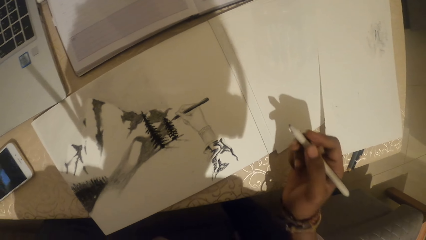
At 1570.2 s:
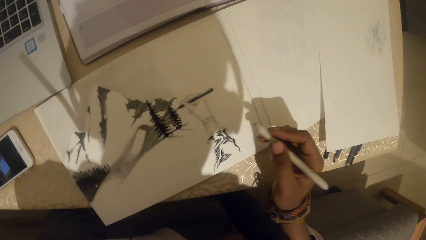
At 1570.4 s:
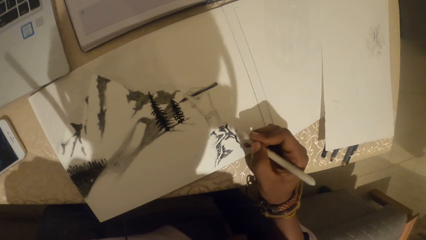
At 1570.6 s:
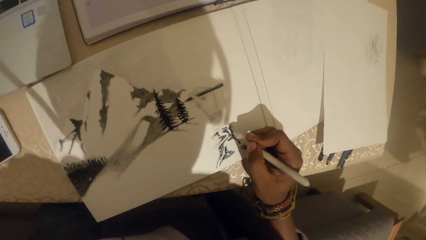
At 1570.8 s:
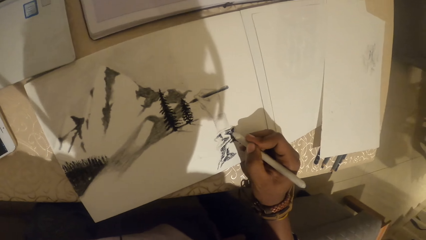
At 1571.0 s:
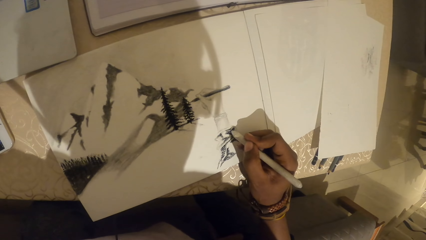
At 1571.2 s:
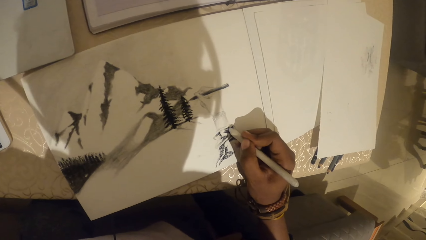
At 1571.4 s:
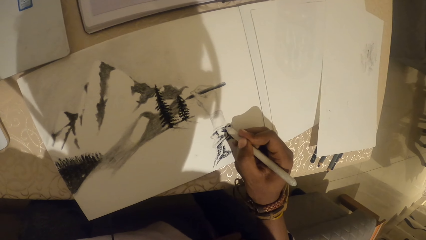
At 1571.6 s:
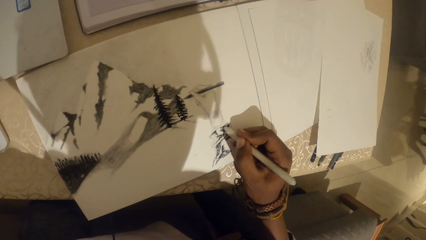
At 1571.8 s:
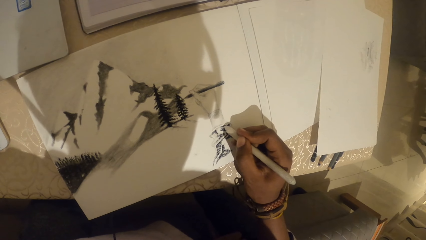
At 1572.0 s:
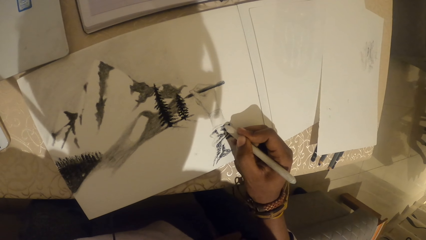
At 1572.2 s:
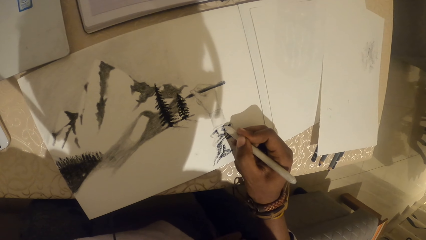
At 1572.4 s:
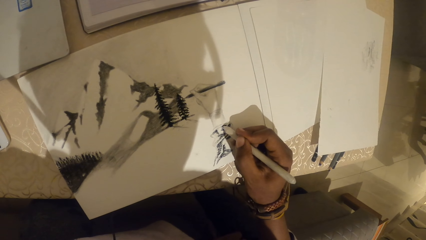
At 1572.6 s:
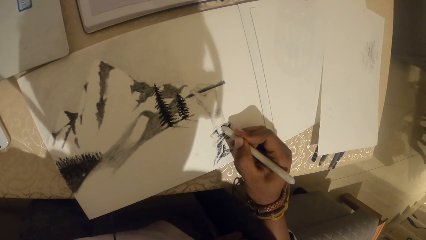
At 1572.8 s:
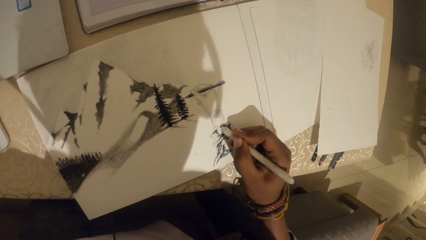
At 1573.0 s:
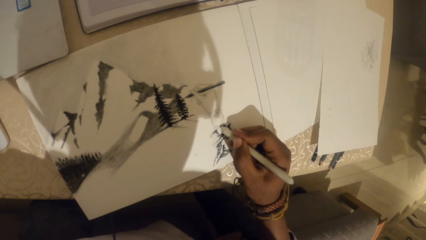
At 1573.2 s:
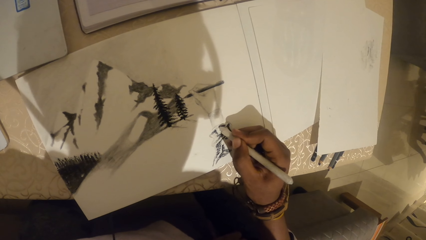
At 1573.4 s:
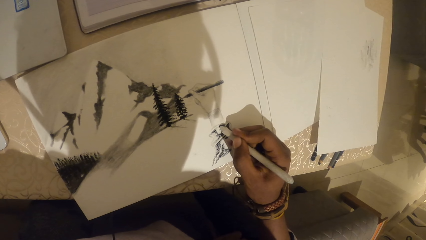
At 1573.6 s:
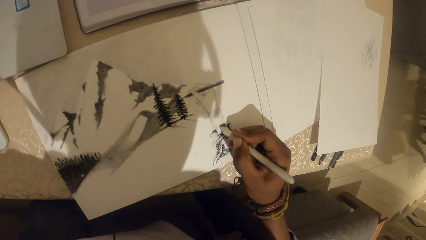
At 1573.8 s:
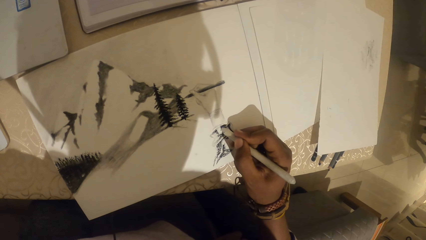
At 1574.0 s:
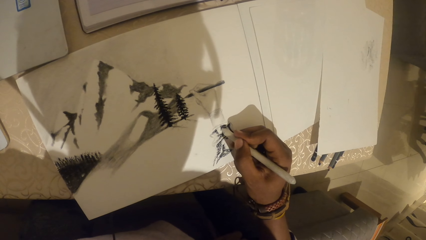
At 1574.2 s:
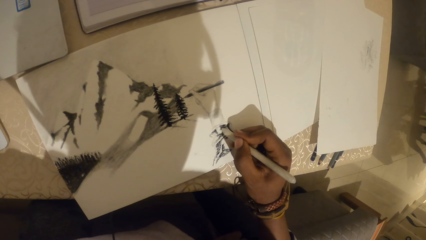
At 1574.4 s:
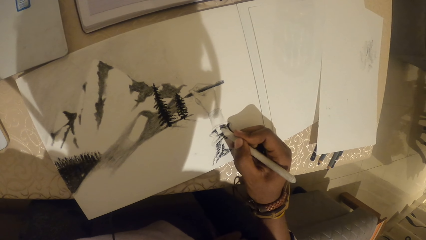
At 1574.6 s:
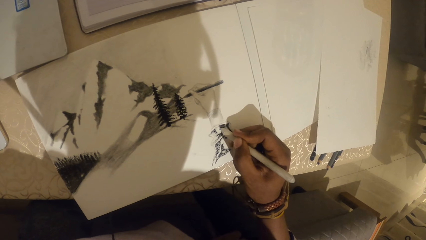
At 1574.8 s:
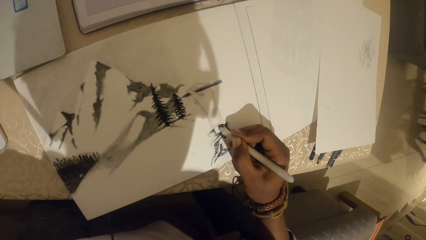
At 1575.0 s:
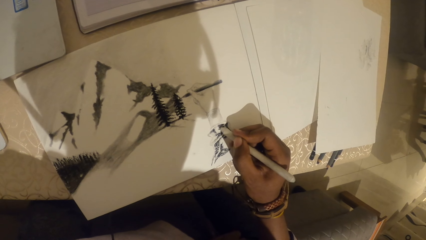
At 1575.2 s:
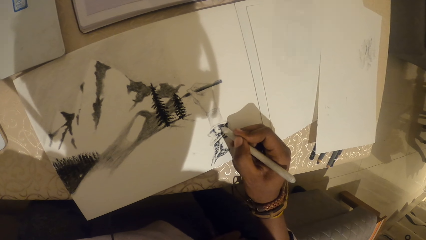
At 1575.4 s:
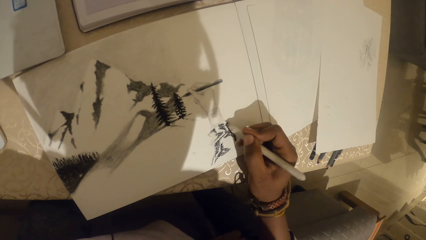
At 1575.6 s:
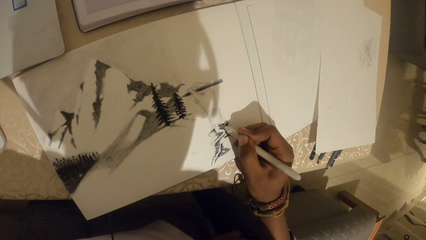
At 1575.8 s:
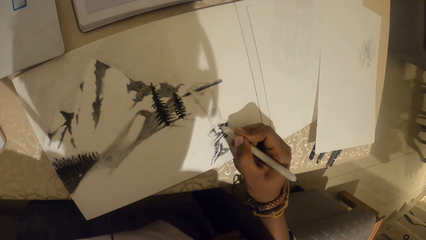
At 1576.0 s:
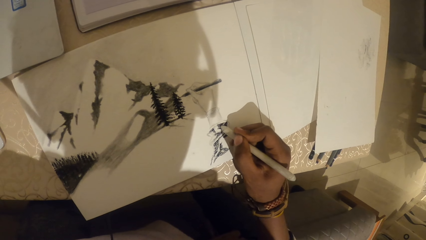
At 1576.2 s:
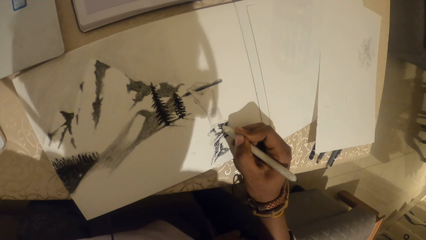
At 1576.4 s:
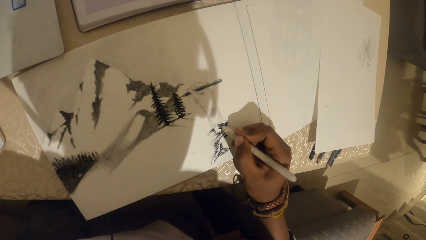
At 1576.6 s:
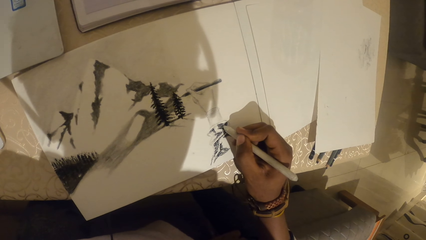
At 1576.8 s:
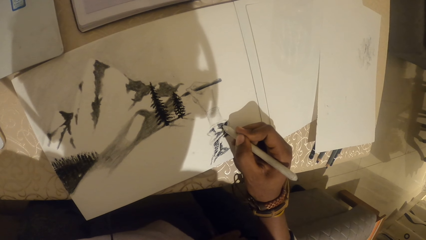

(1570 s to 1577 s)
The camera wearer sketches on the paper.

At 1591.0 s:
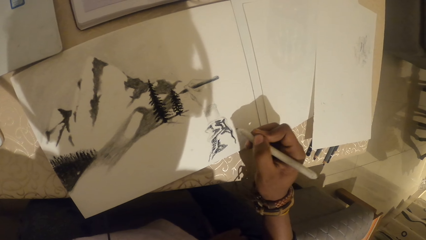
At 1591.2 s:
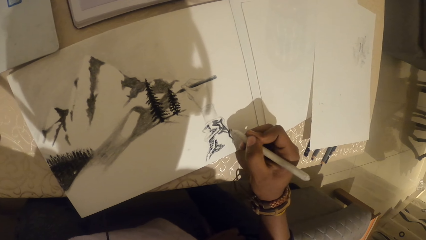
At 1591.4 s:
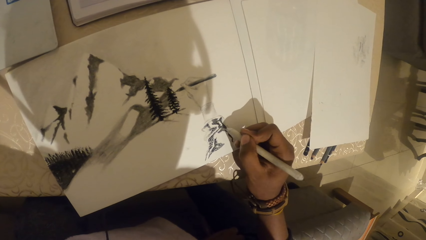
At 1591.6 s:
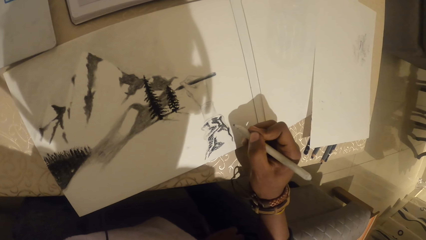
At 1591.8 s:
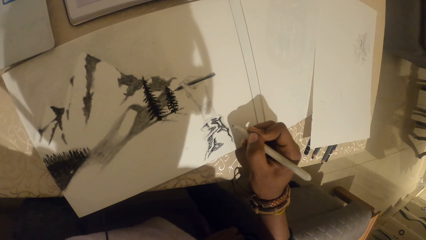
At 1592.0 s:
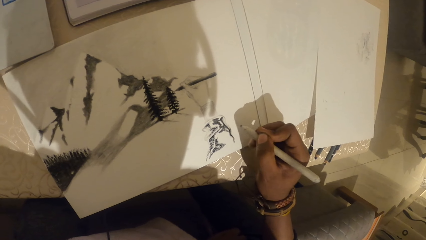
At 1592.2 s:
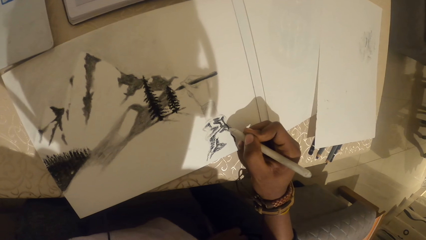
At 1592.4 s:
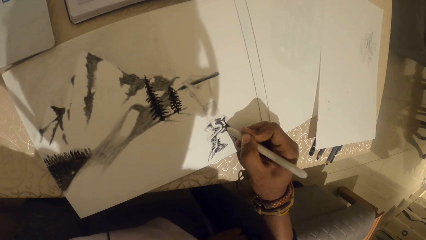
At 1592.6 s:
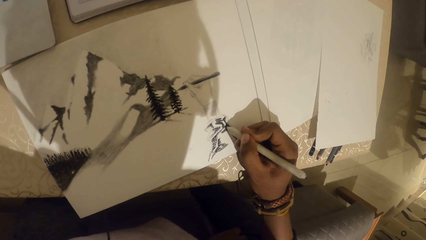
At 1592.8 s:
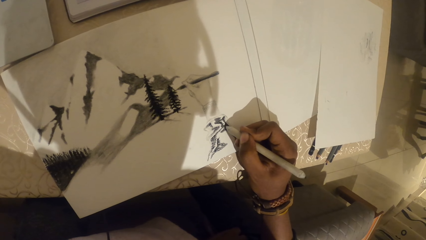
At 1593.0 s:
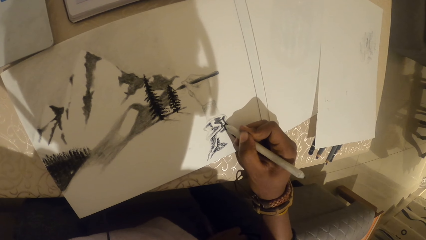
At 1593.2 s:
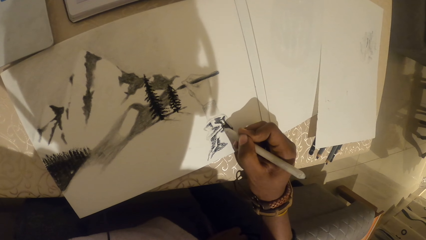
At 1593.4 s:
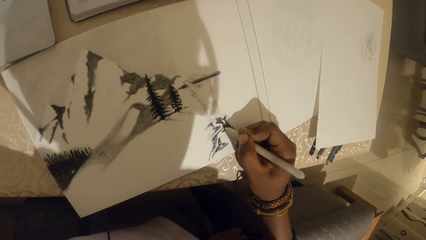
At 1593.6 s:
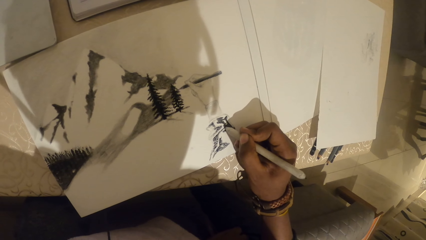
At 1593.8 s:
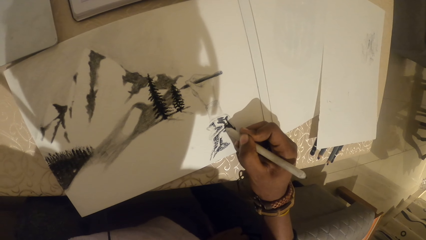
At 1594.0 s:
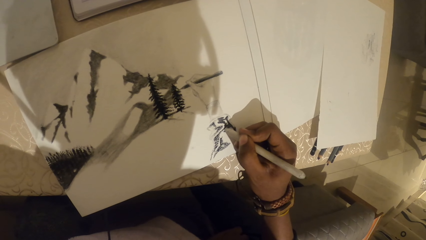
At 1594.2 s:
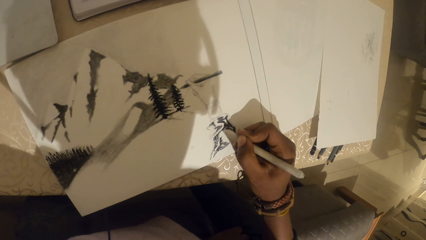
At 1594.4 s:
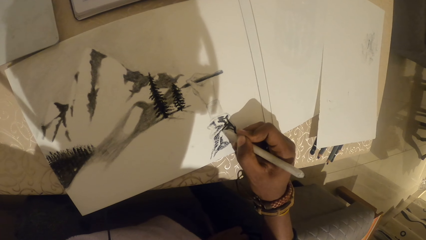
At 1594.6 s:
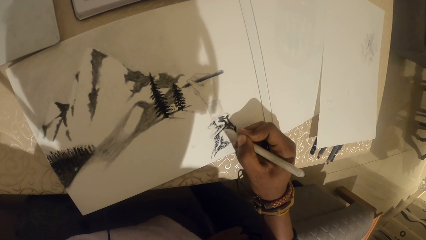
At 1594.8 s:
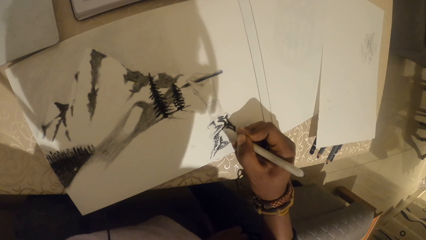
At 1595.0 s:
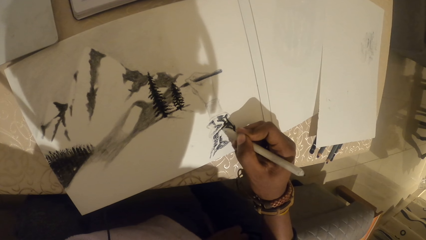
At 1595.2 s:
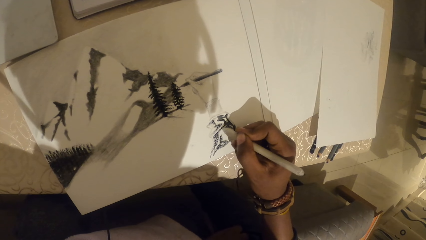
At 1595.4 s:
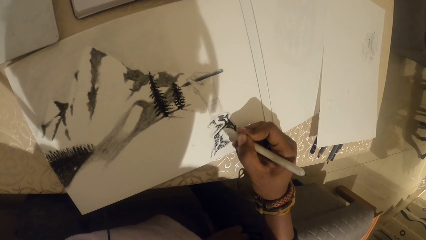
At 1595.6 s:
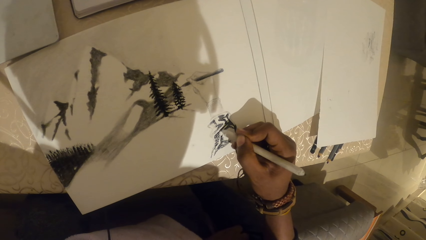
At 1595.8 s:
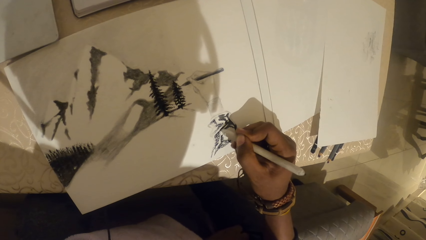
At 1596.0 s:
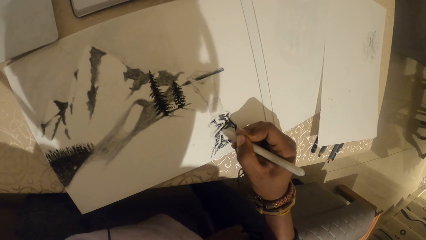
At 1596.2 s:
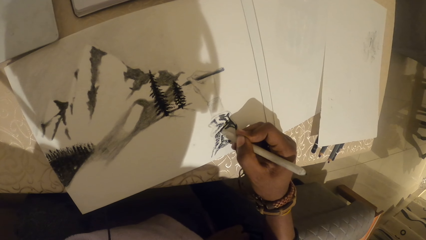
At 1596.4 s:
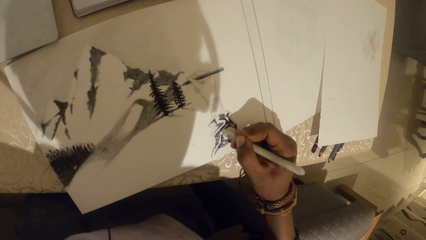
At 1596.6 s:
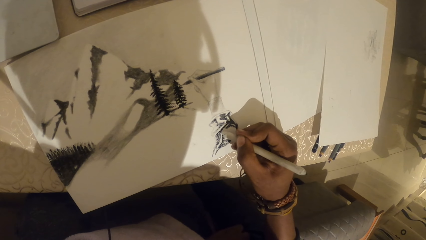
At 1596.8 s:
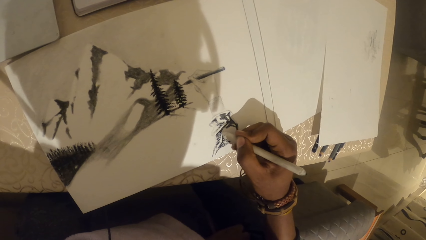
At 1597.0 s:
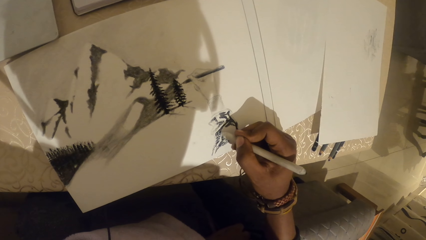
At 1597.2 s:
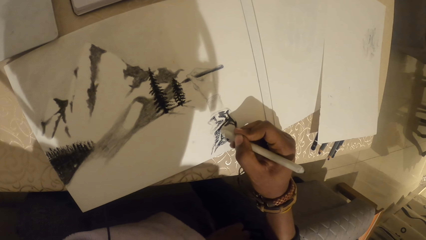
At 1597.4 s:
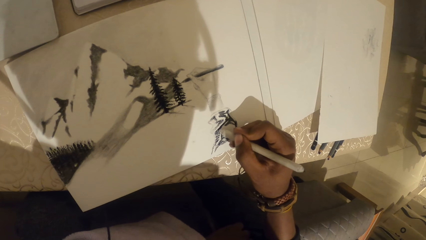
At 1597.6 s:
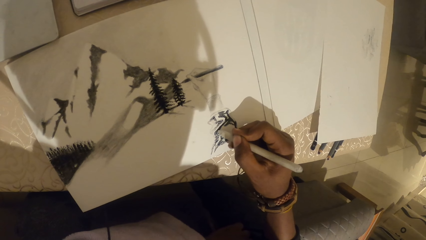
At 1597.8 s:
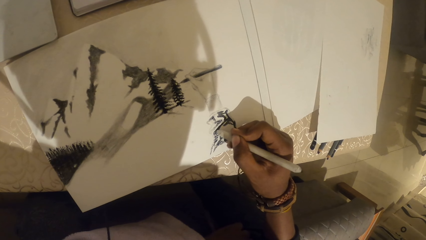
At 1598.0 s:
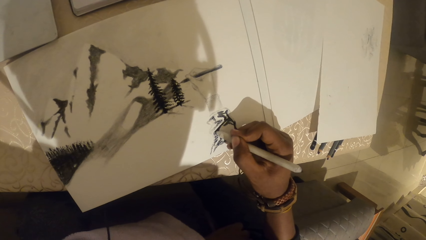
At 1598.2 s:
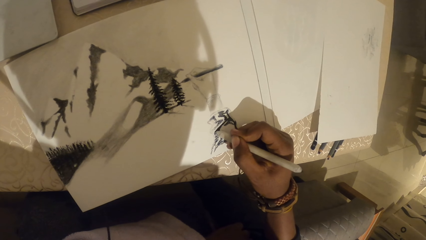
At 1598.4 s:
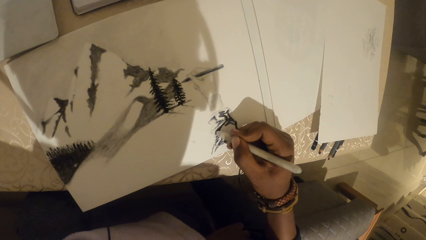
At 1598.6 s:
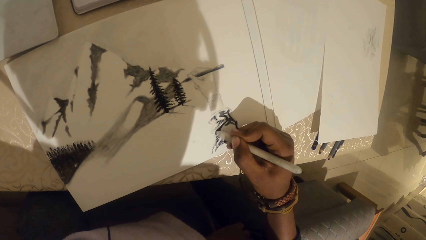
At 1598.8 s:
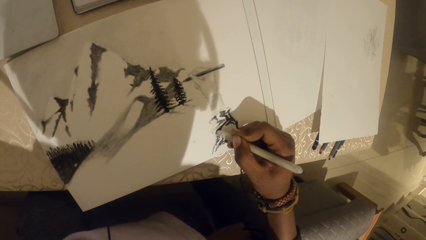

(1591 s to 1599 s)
The camera wearer sketches on the paper.
